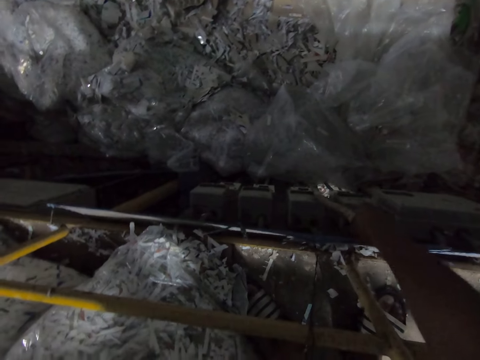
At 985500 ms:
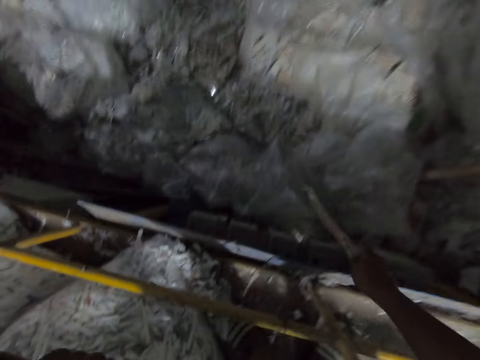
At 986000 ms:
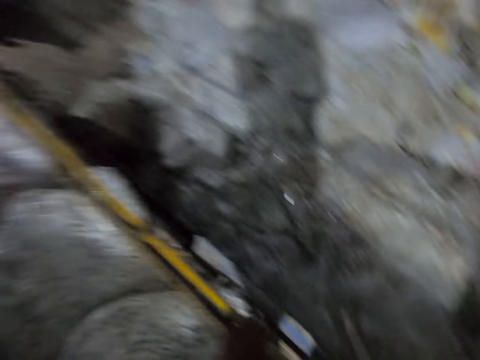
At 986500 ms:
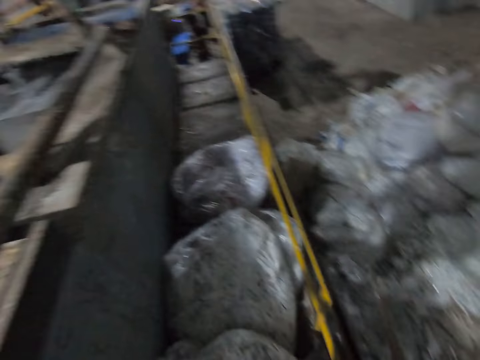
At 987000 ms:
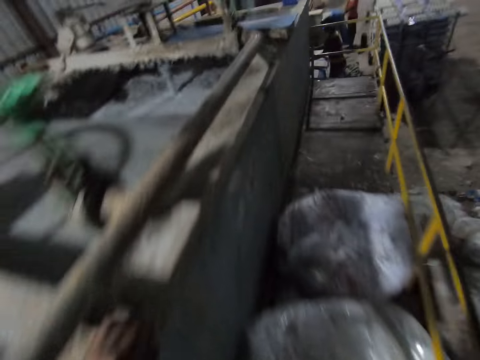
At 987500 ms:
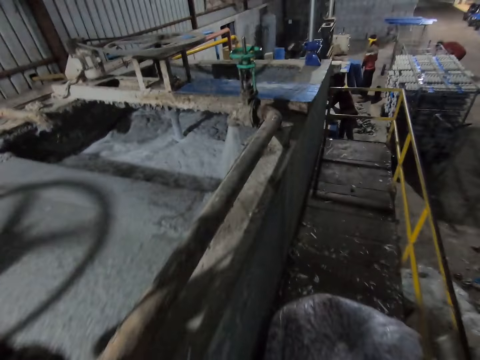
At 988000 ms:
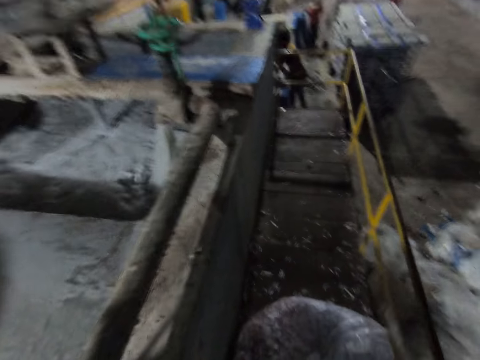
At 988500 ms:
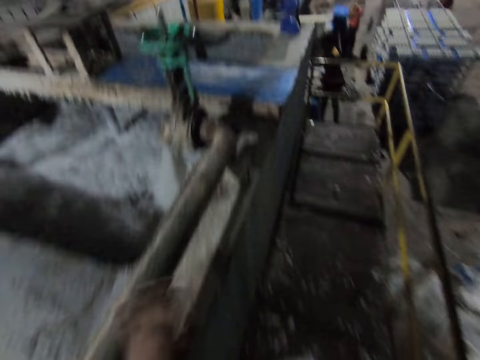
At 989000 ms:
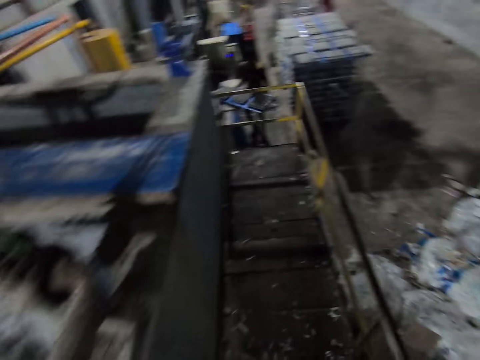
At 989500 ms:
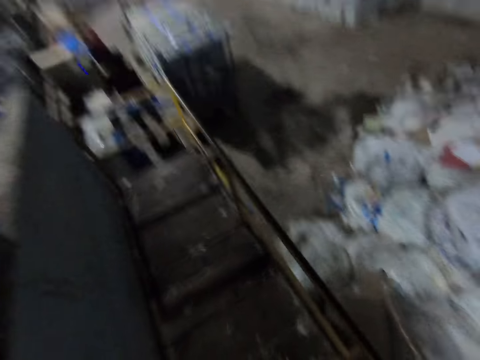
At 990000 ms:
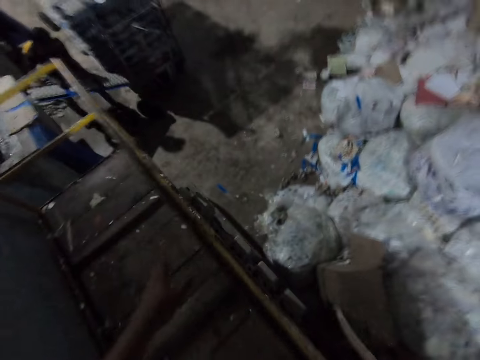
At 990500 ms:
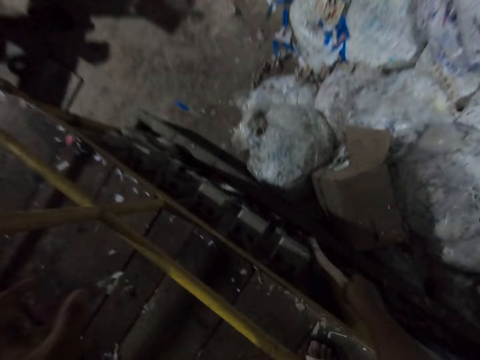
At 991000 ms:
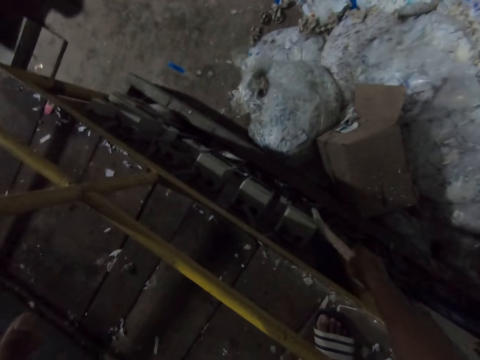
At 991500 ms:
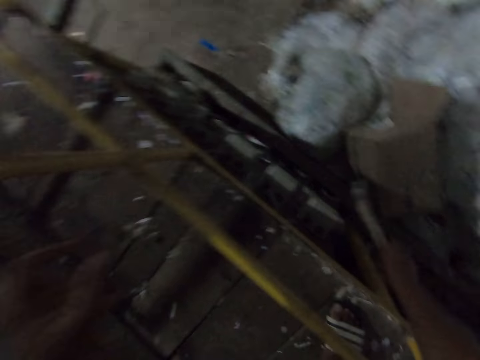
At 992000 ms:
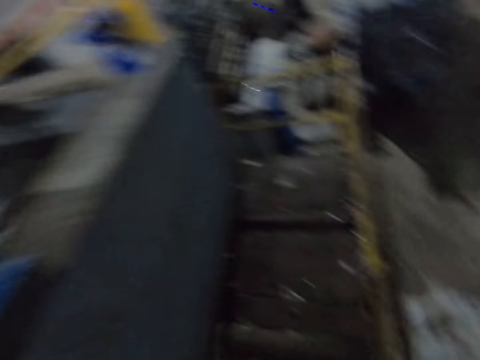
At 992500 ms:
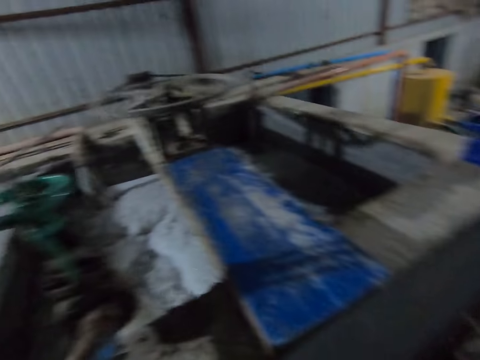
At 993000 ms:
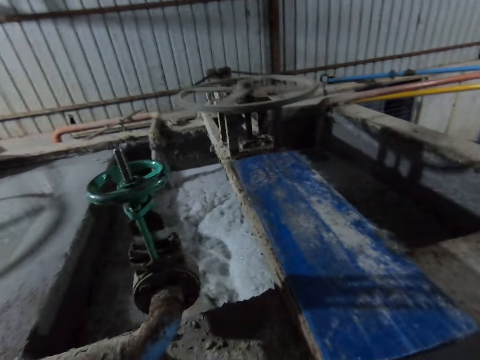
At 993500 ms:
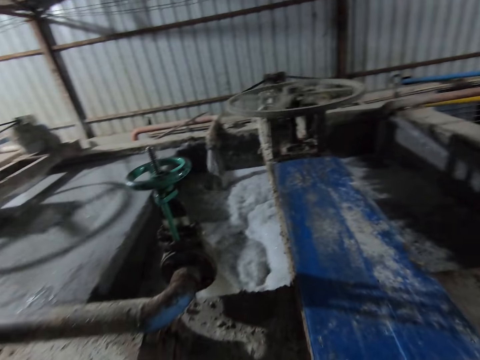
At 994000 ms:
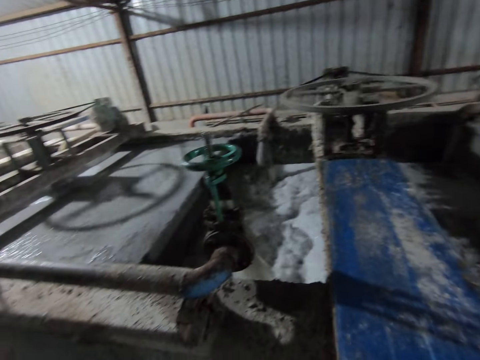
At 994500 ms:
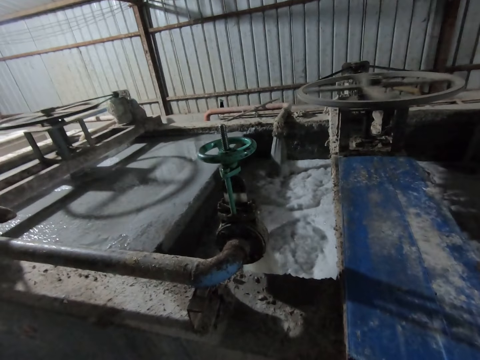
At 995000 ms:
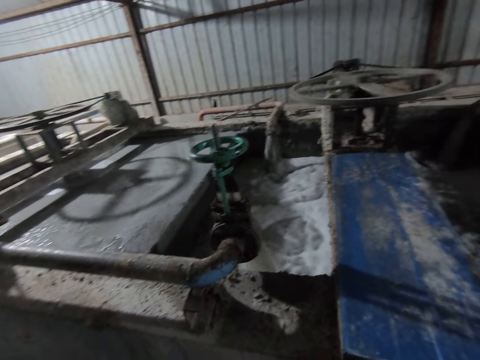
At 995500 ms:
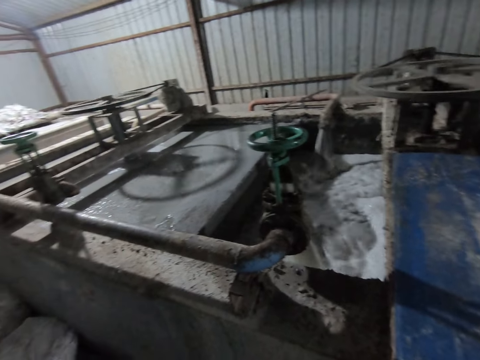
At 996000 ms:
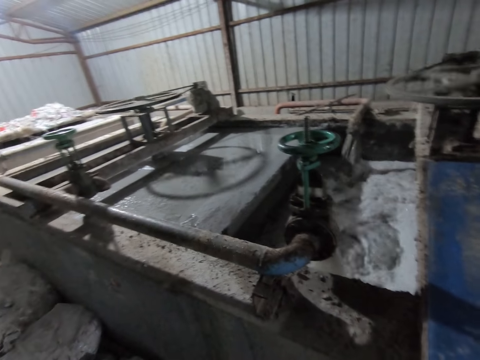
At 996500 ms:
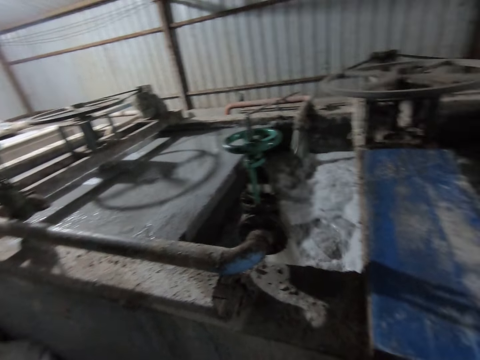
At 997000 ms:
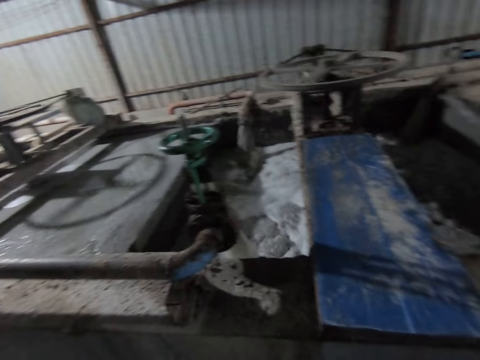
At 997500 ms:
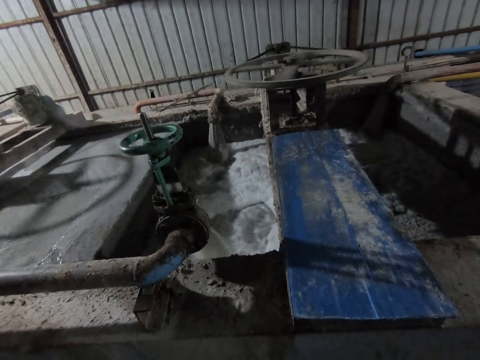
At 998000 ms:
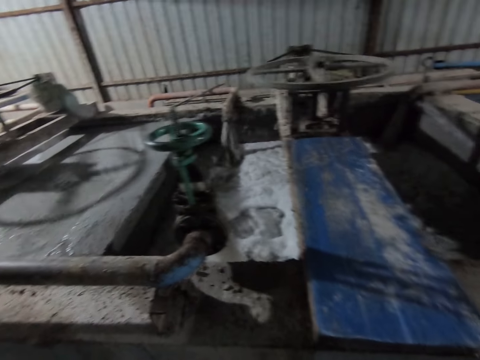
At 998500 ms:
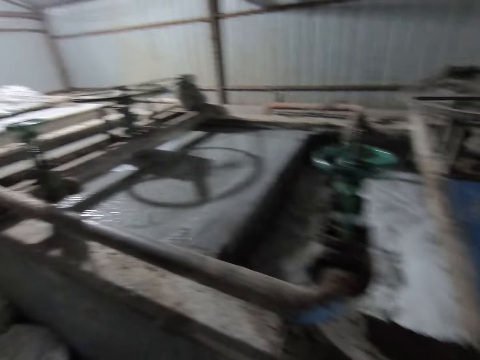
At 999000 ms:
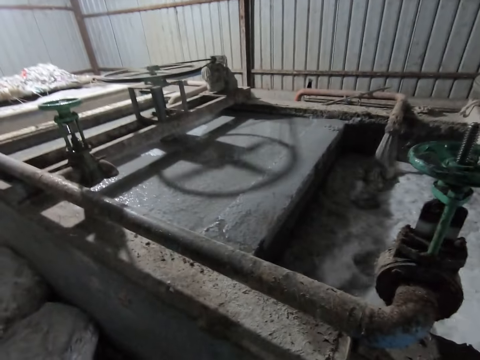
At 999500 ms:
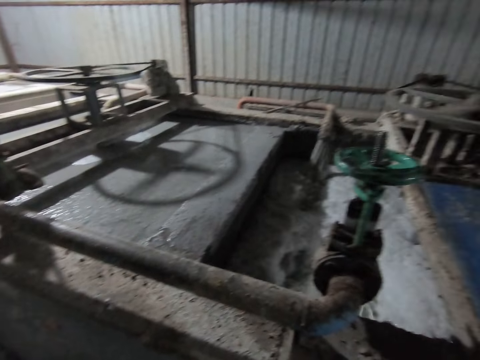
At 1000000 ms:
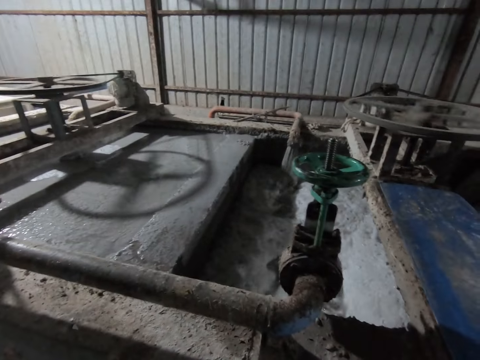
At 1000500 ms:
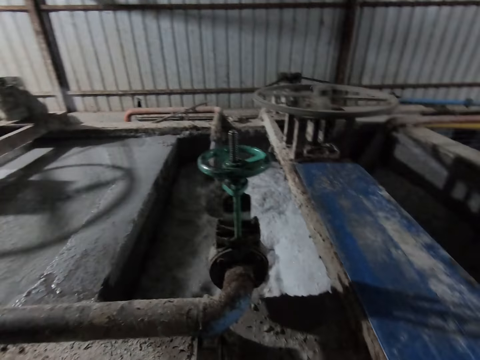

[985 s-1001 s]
The camera wearer moves the metal up. He takes his left hand off the railing. He turns. He walks towards a set of meters with the stick in his right hand. He places his left hand on the pipe. He moves the metal down. He holds the railing with his left hand. He touches a meter with the stick in his right hand. He moves the metal up. He turns. He looks around.

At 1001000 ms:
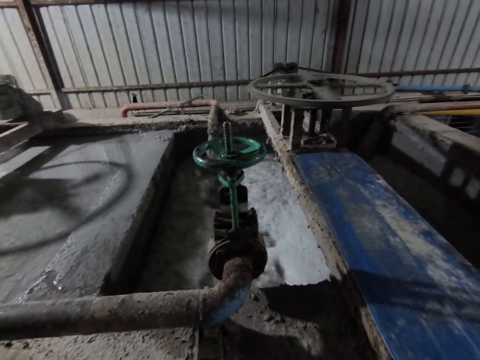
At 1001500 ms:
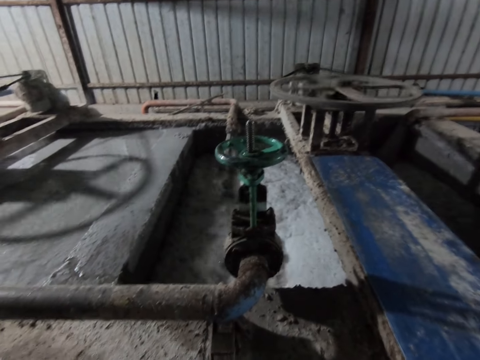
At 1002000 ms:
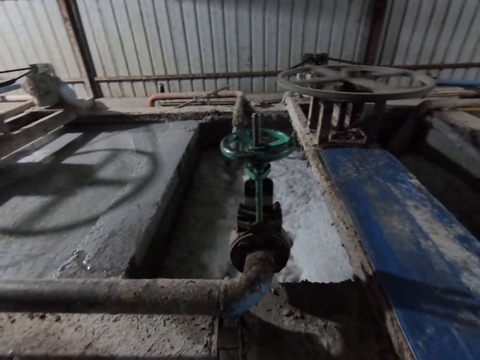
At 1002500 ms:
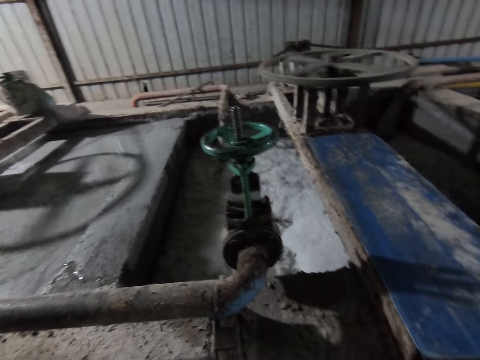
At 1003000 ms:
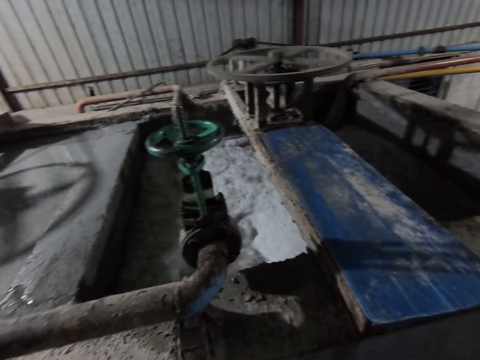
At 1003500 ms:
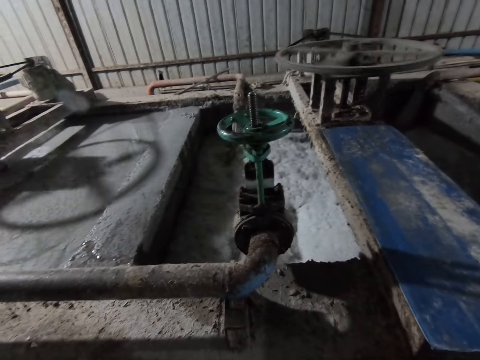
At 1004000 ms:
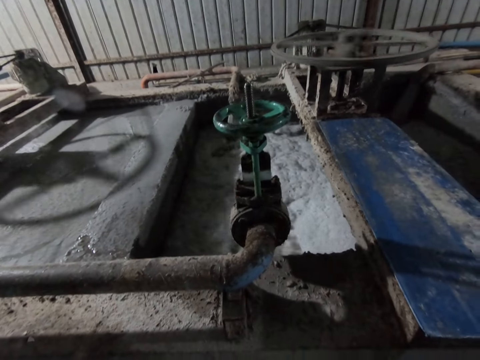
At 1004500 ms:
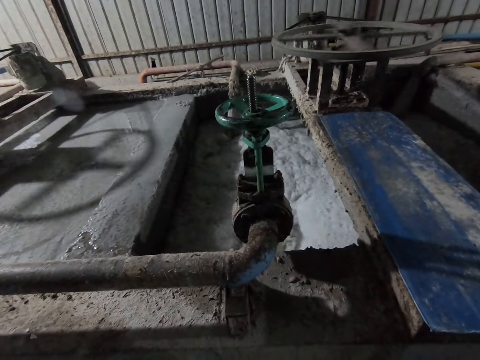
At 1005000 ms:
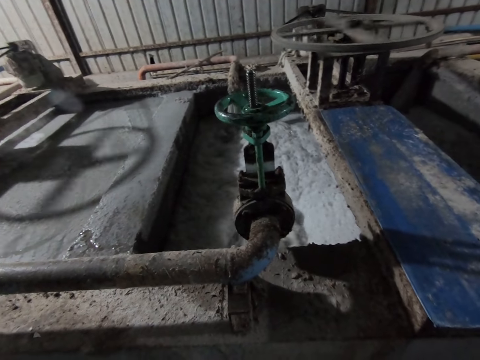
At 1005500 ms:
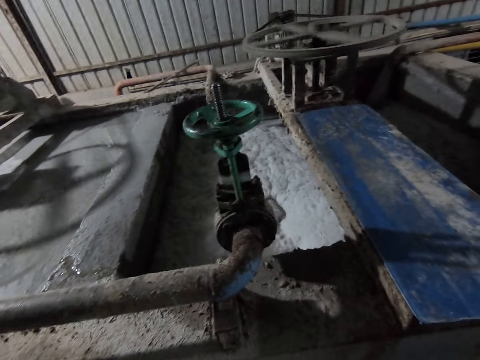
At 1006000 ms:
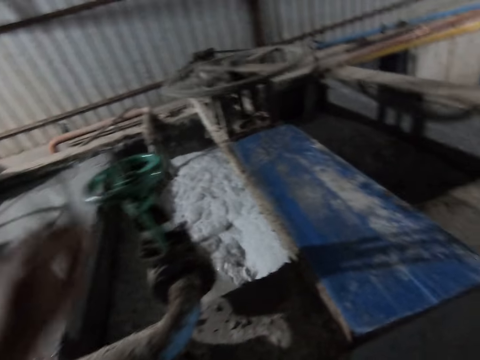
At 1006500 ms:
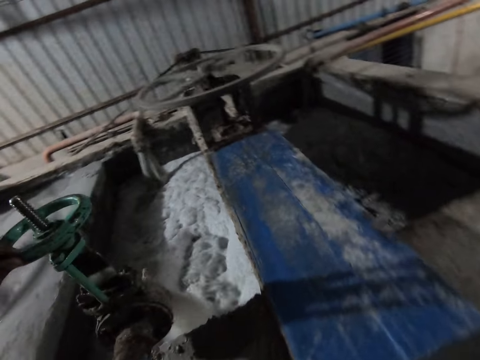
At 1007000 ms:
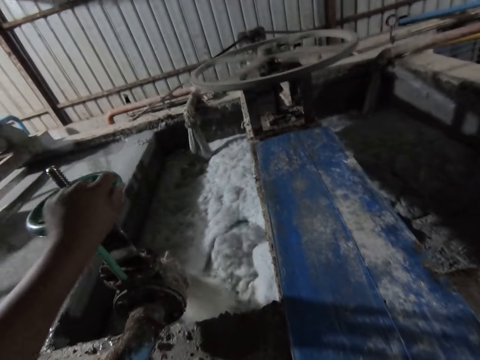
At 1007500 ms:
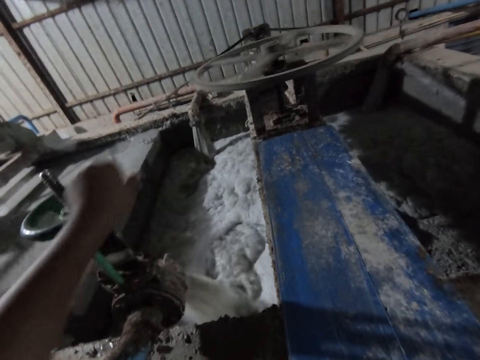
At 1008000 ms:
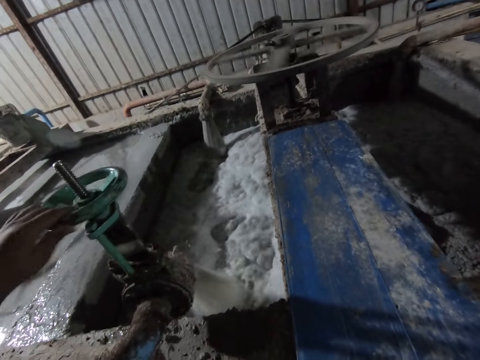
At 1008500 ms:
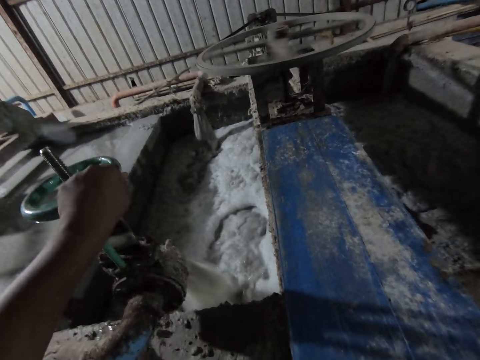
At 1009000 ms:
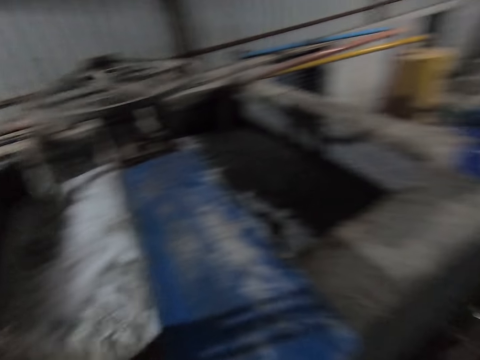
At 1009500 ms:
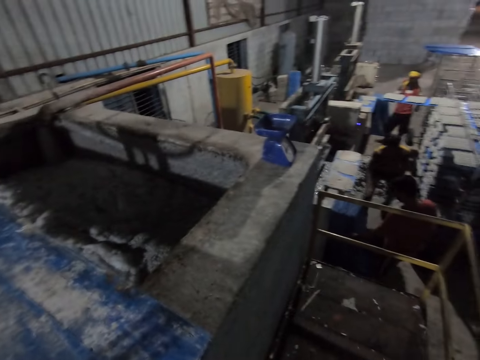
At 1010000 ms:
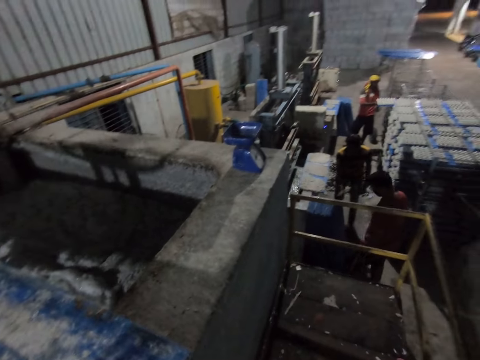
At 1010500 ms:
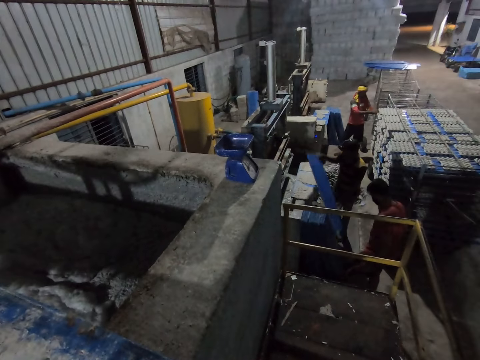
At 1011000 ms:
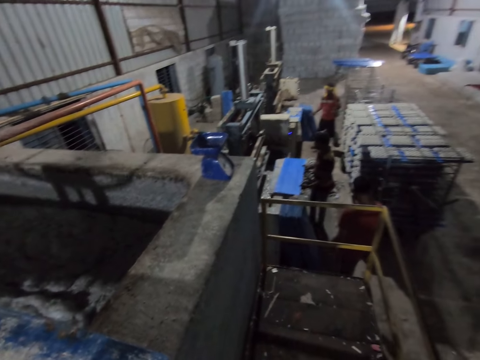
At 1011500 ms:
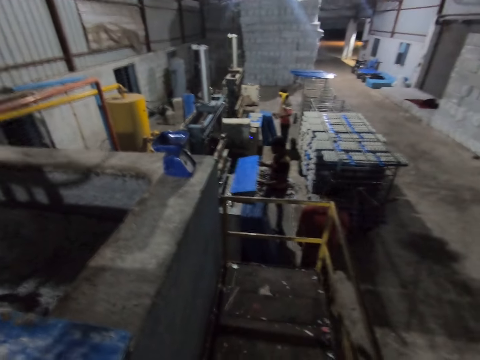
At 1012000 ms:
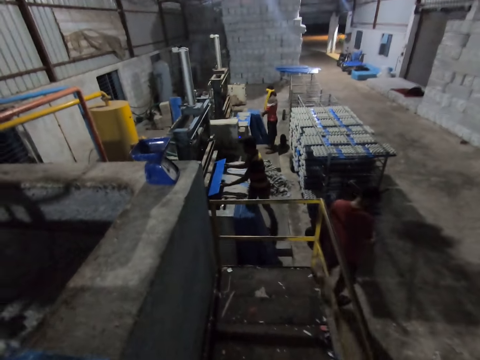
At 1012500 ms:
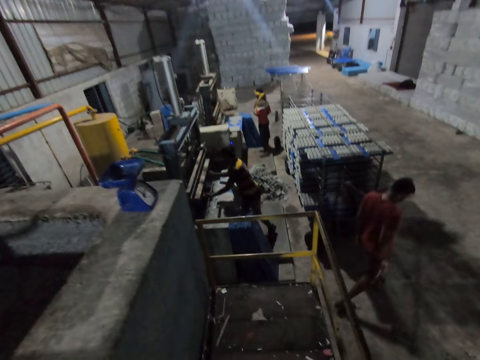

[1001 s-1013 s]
The camera wearer moves his hand up. He turns the switch or wheel with his left hand. He holds the wheel tap. He looks around. A man slides a polypropylene plastic with egg cartons in his hands on the rack. Another man picks a polypropylene plastic from the ground with his right hand, holds the polypropylene plastic with his left hand, drops the polypropylene plastic in his hands on the concrete block, and places the polypropylene plastic in his hands in the egg pulp machine. A third man walks away from the second man. The camera wearer walks.
